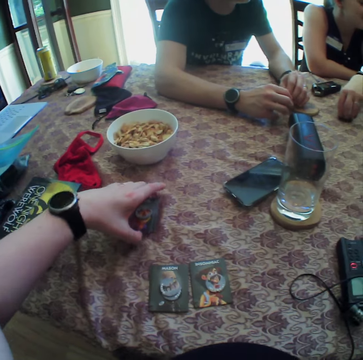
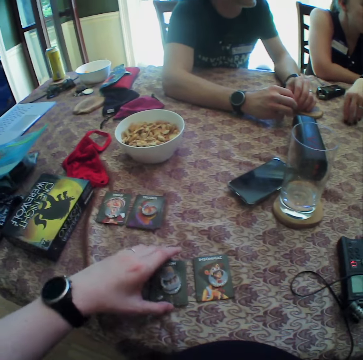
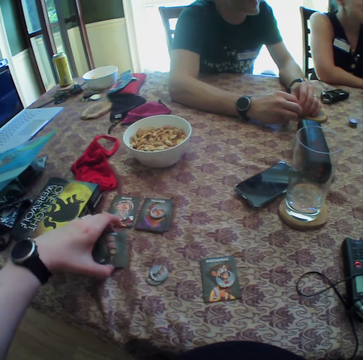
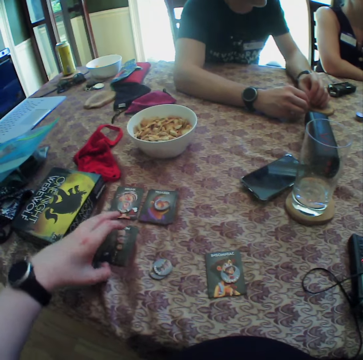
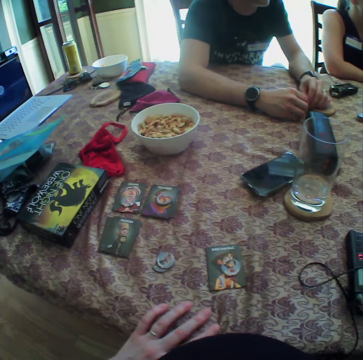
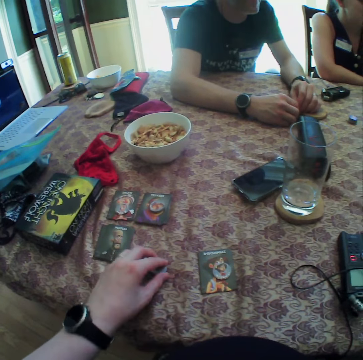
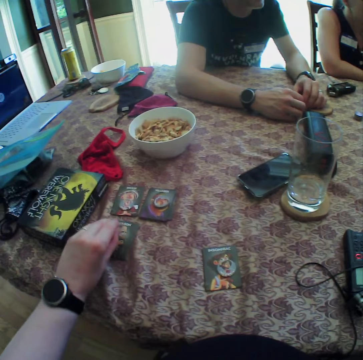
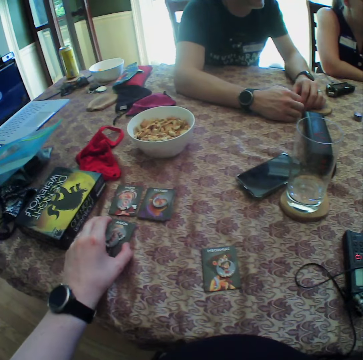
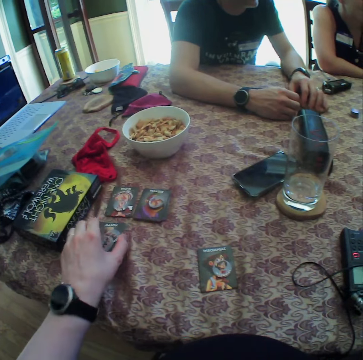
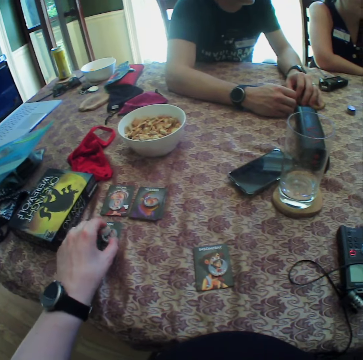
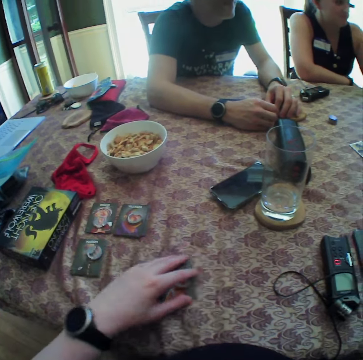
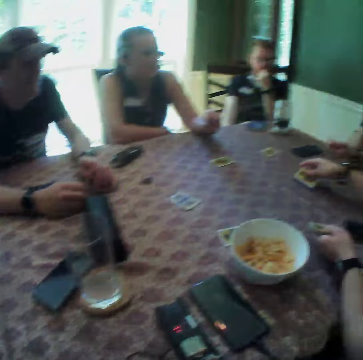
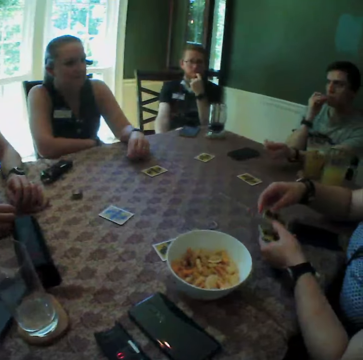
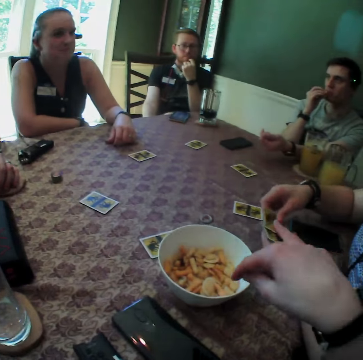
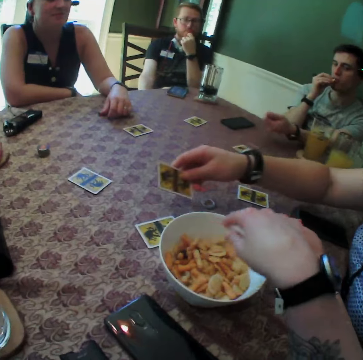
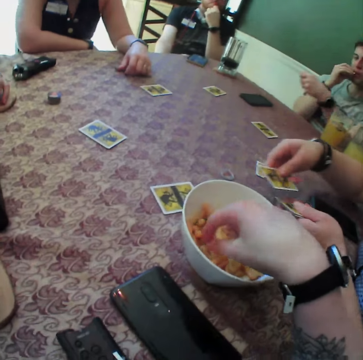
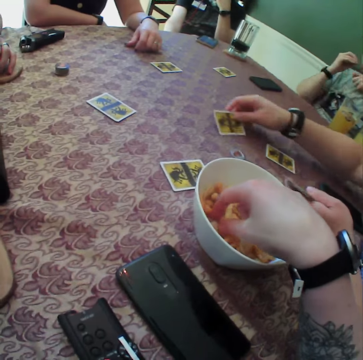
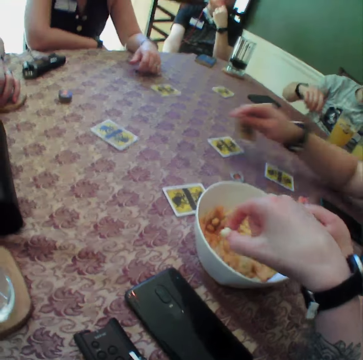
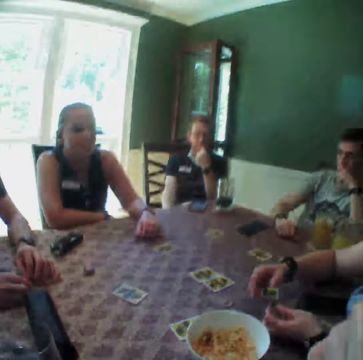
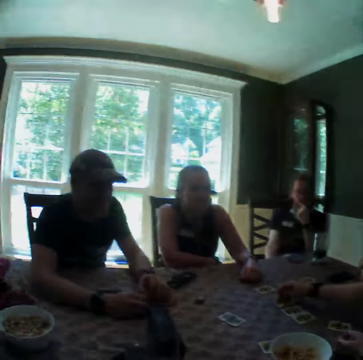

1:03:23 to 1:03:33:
The camera wearer picks the set of cards from the table with her left hand. She places the set of cards on the table with her left hand. She touches the table with her left hand. She picks up the chip from the table with her left hand. She drops the chip on the card with her left hand. She adjusts the set of cards on the table with her left hand. She adjusts the chip on the table with her left hand. She moves the set of cards on the table with her left hand. The woman puts a card on the table with her right hand. The camera wearer takes a piece of cheese puff with her right hand. The woman puts a card on the table with her right hand. She does this repeatedly.

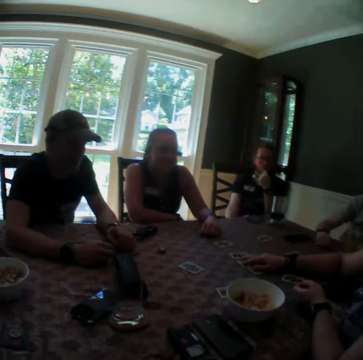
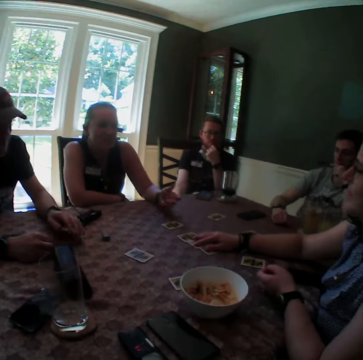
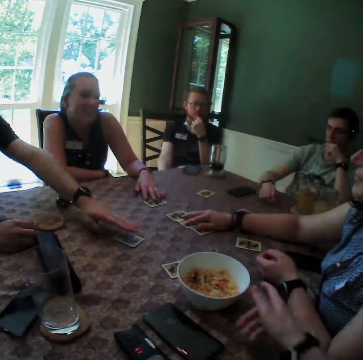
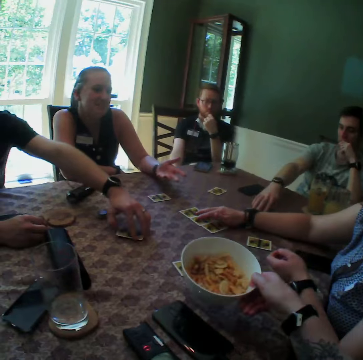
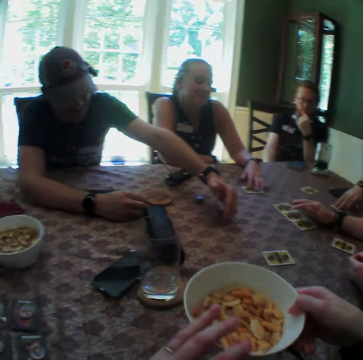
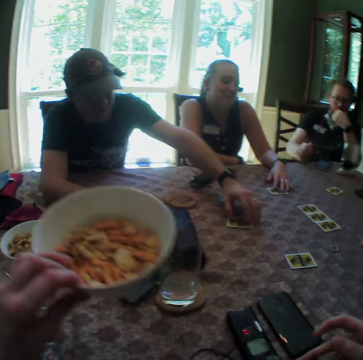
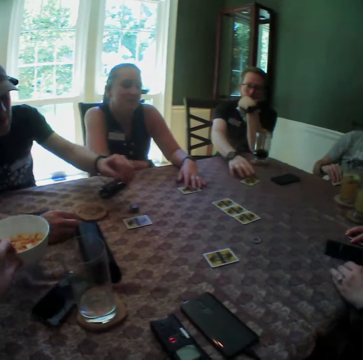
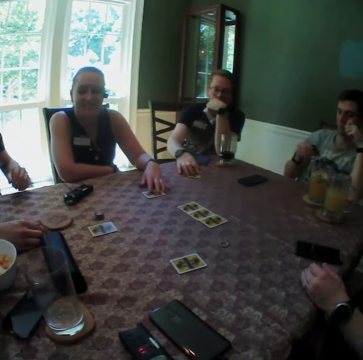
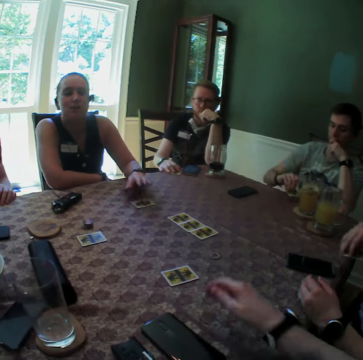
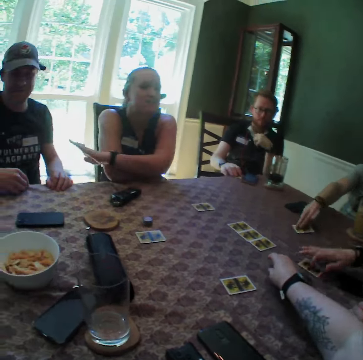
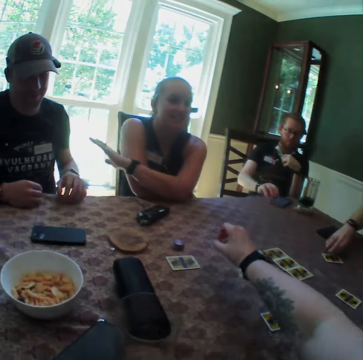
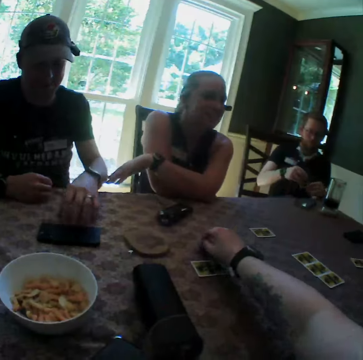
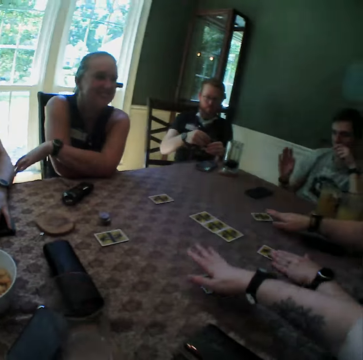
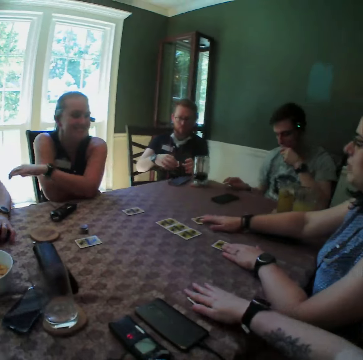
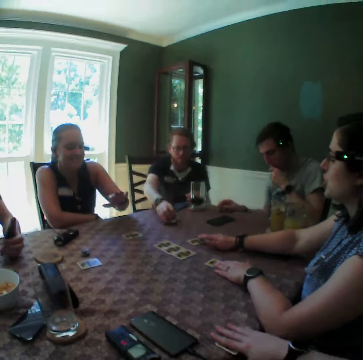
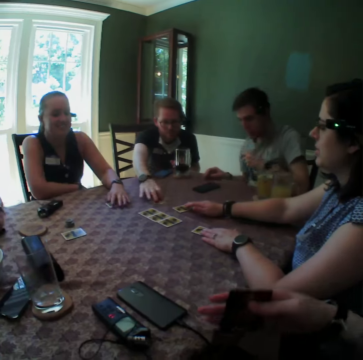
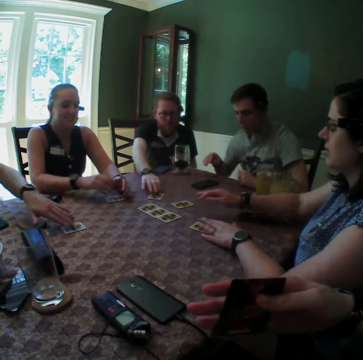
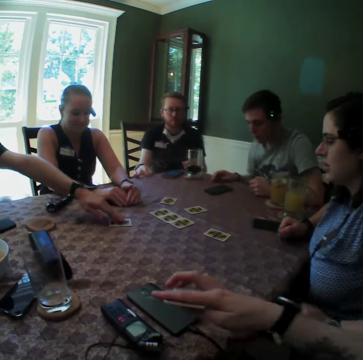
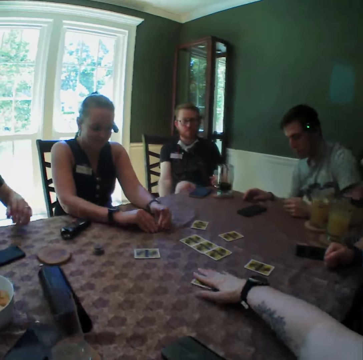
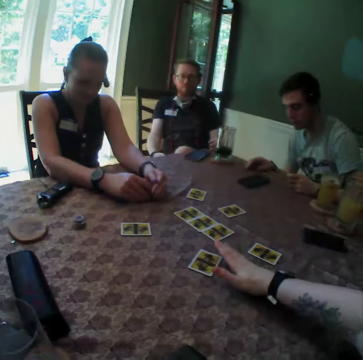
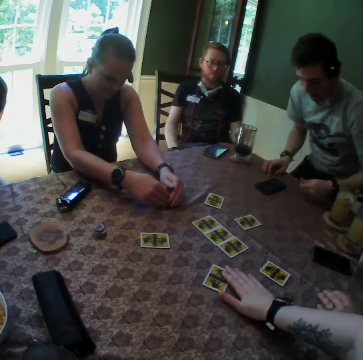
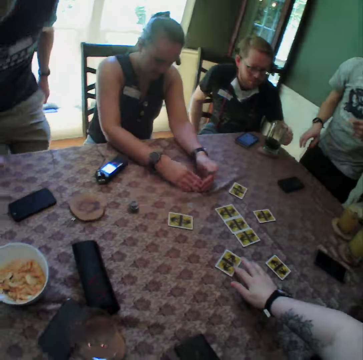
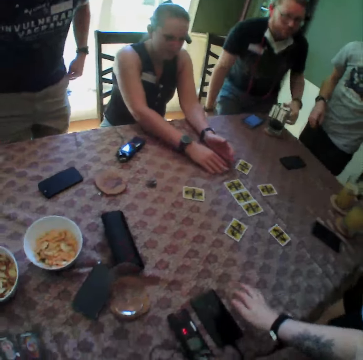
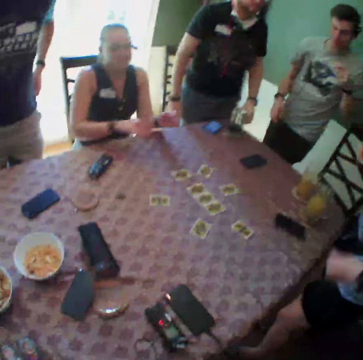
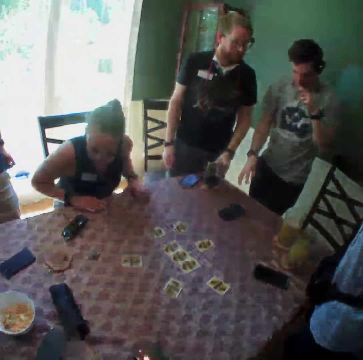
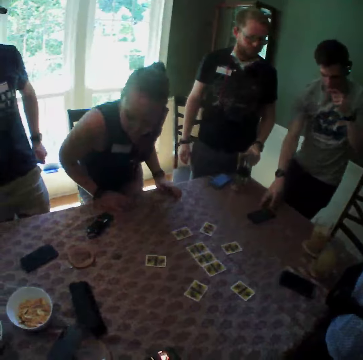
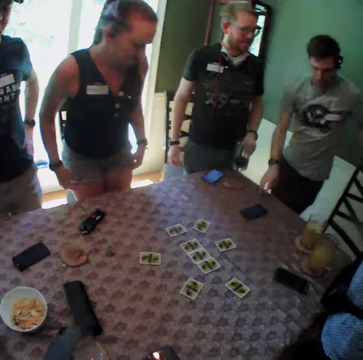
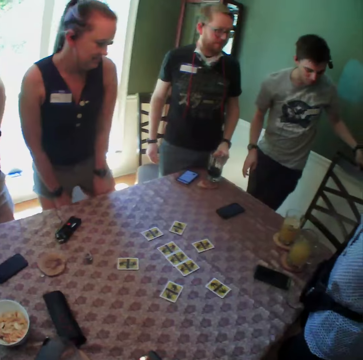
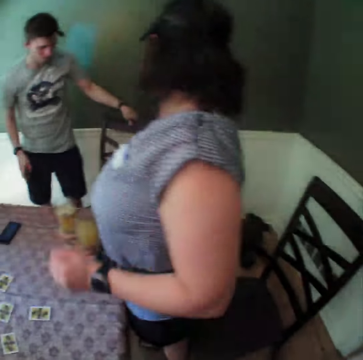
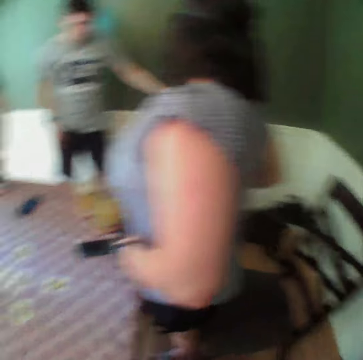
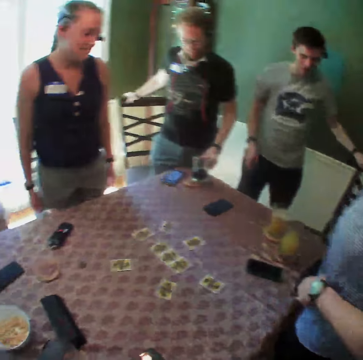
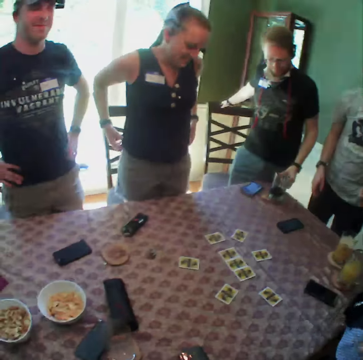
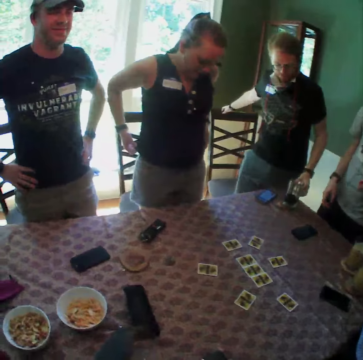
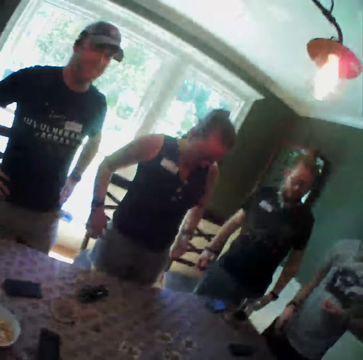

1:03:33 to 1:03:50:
The woman places her right hand on the set of cards on the table. The camera wearer looks around. Another woman places her left hand on the card on the table. A man checks the card on the table with his left hand. The camera wearer picks a plate of snacks from the table with her left hand. Another man touches the card on the table. The camera wearer passes the plate from her right hand to her left hand. The second man takes the card from the table with his right hand. A third man takes a card from the table with his right hand. The camera wearer takes the card with her right hand from the table. She drops the plate in her left hand on the table. The first woman drops a card on the table. The second man drops a card on the table with his right hand. The camera wearer takes a set of chips from the table with her right hand. The first man touches a phone on the table with his left hand. The third man touches the card on his right hand with his left hand. The first woman touches the card on the table with her right hand. The camera wearer takes a card from the table with her right hand. The first woman moves the card from the table with her right hand. The second man touches the table with his right hand. The third man drops the card in his right hand on the table. The other woman touches the card on the table with her left hand. The third man drops a card on the table with his right hand. The first man moves the card on the table with his left hand. The camera wearer looks at the card. The second man touches the card on the table with his right hand. The first woman places her right hand on the table. The other woman covers the card on the table with both hands. The camera wearer drops a card on the table with her right hand. She plays. The first woman places her left hand on the table. She does this again. The third man touches a glass cup on the table. The other woman moves the card on the table with her right hand. The second man eats a piece of cheese puff with his left hand. The other woman places both hands on the table. The second man touches his phone with his left hand. The first man places his left hand on his waist. The second man moves the chair with his left hand. The third man moves a chair with his right hand. The camera wearer looks at the friends.

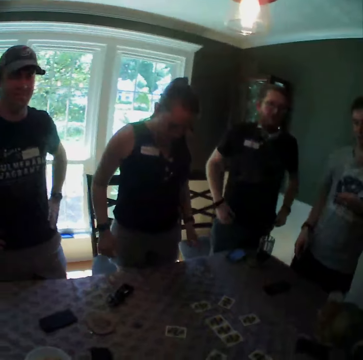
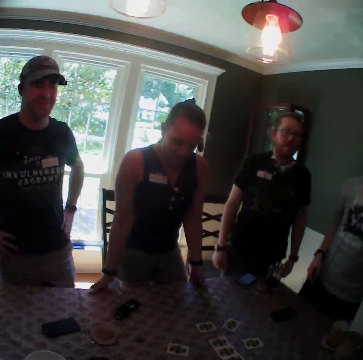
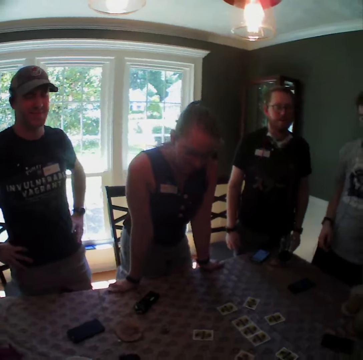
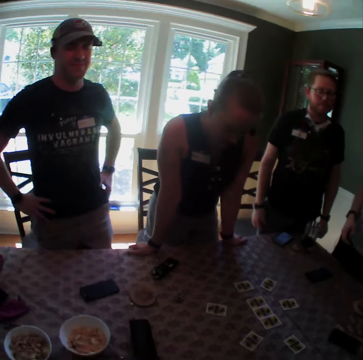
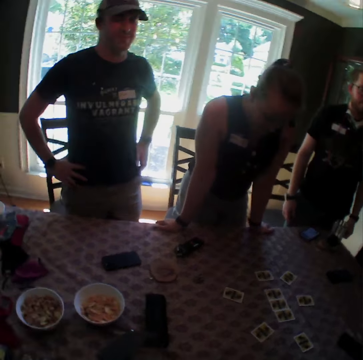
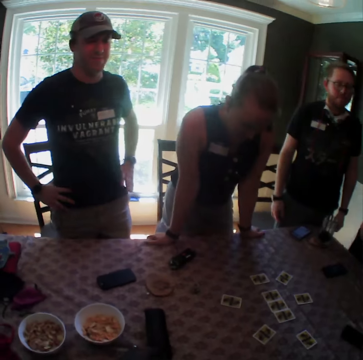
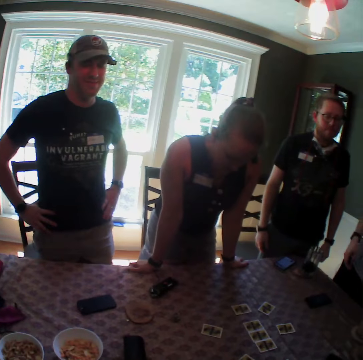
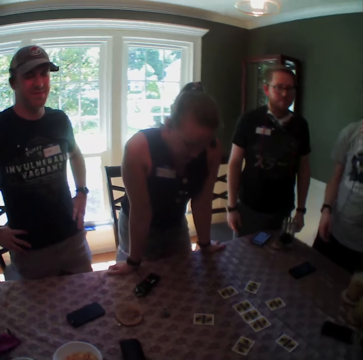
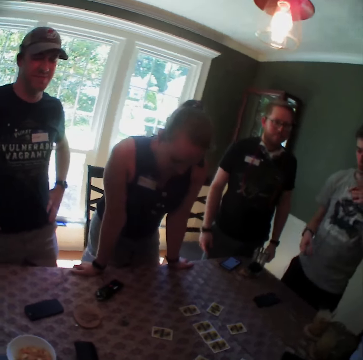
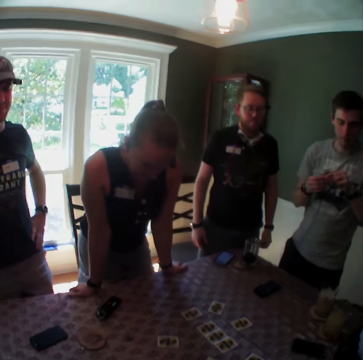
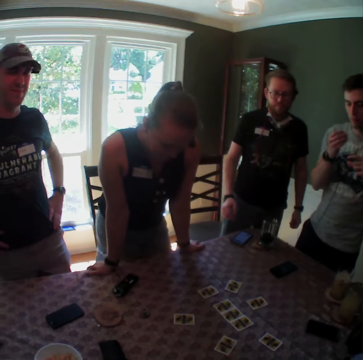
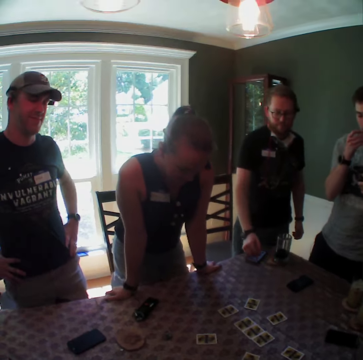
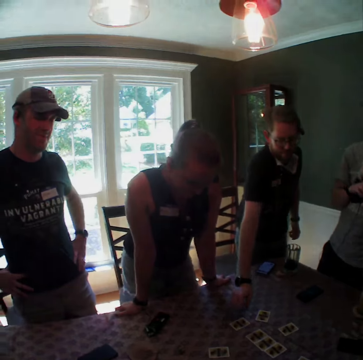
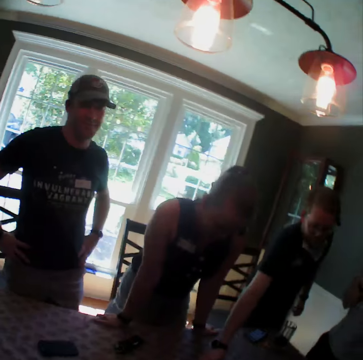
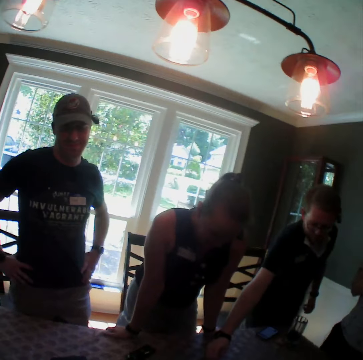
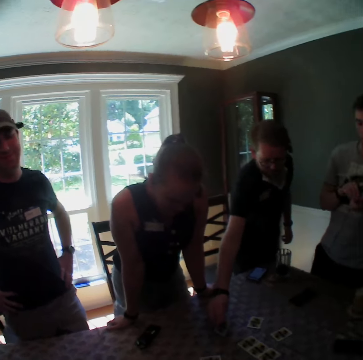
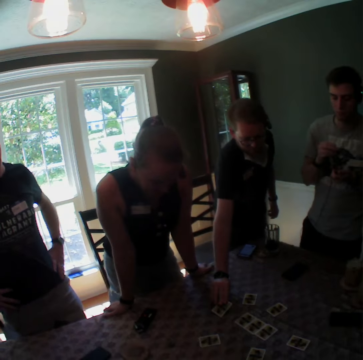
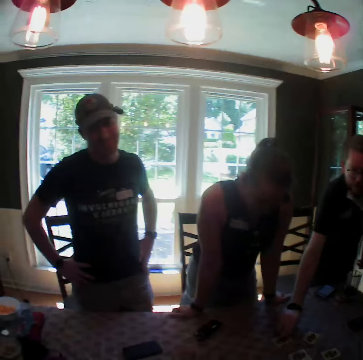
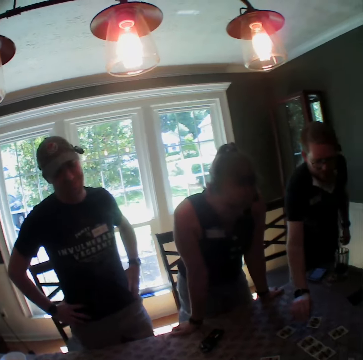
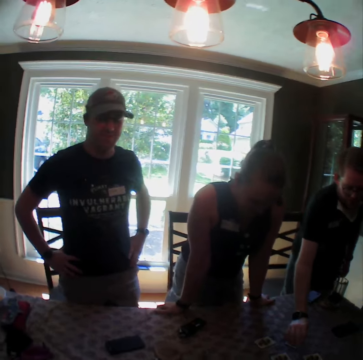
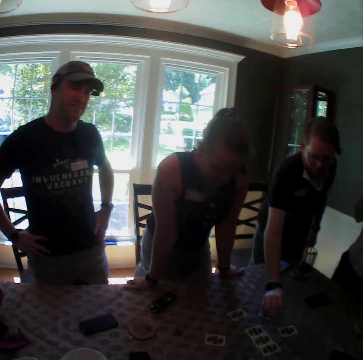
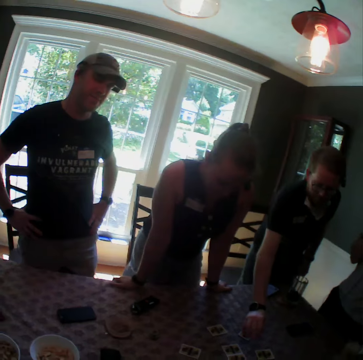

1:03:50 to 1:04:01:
The woman places both hands on the table. The man touches a card from the table with his right hand.
